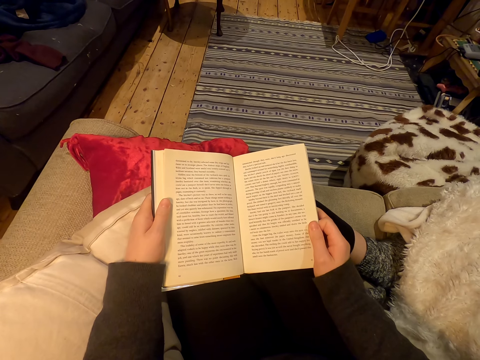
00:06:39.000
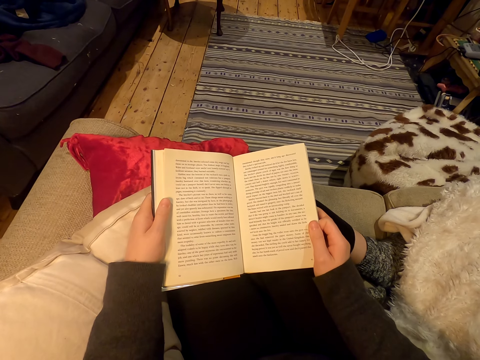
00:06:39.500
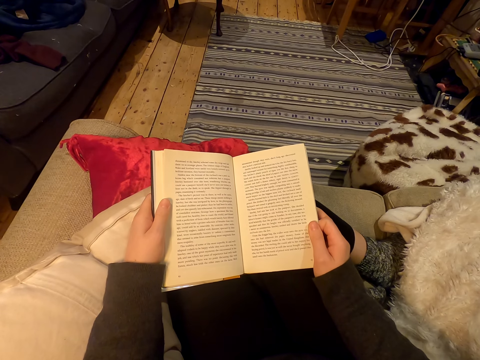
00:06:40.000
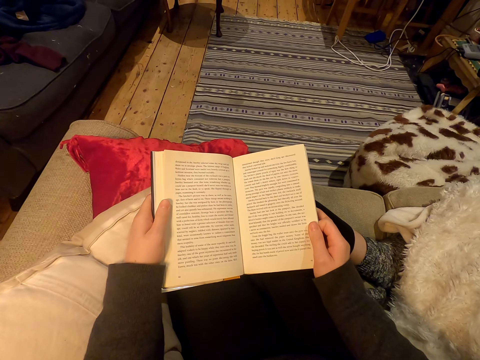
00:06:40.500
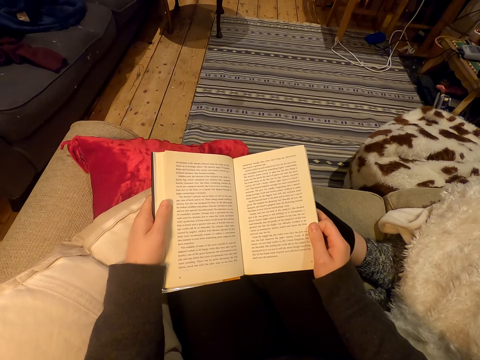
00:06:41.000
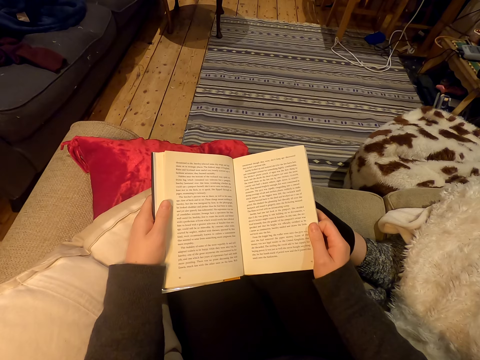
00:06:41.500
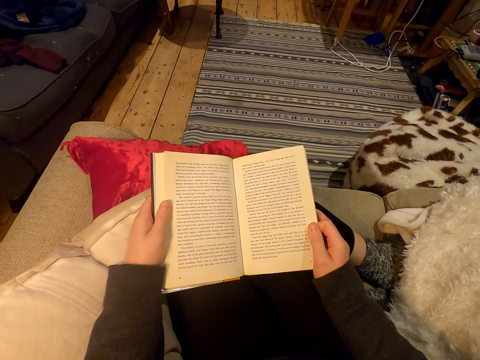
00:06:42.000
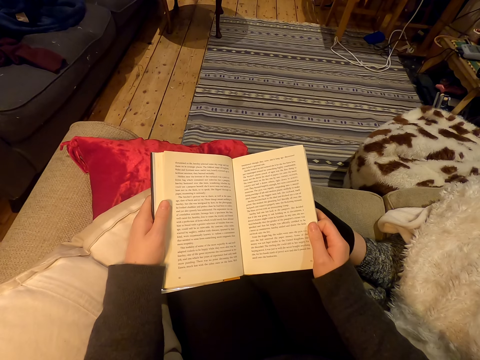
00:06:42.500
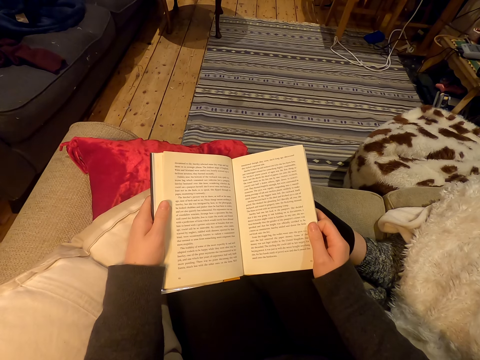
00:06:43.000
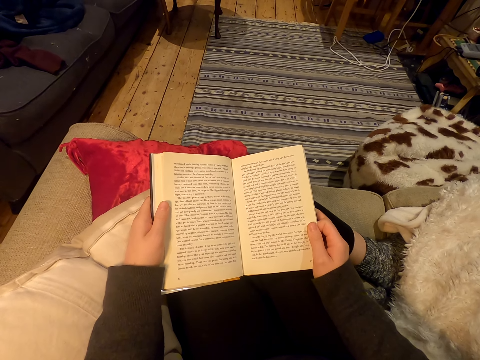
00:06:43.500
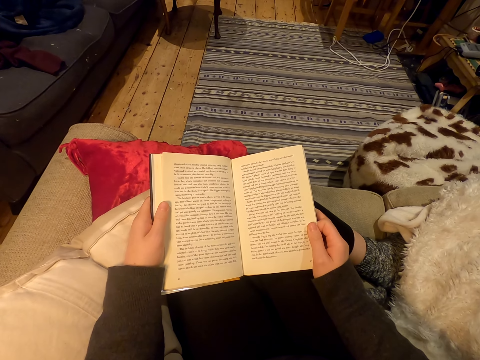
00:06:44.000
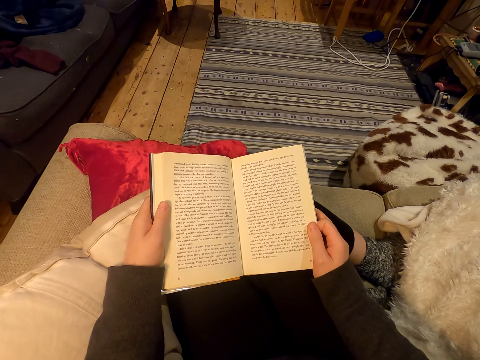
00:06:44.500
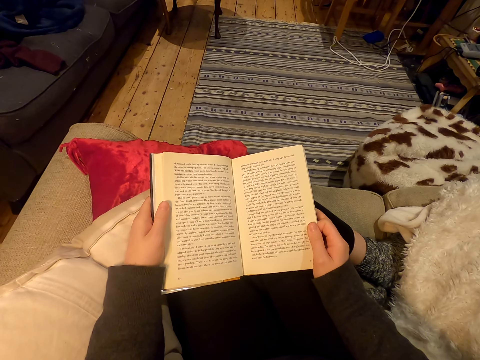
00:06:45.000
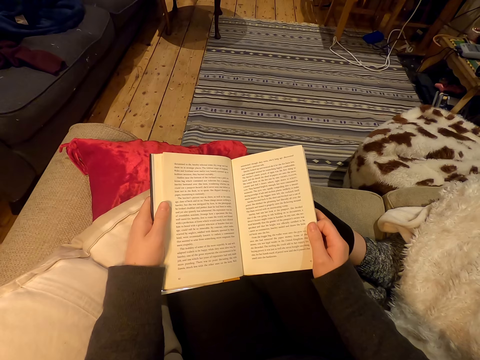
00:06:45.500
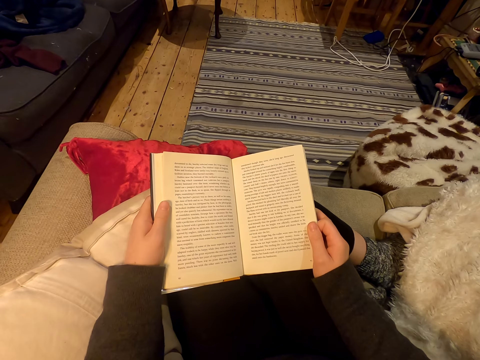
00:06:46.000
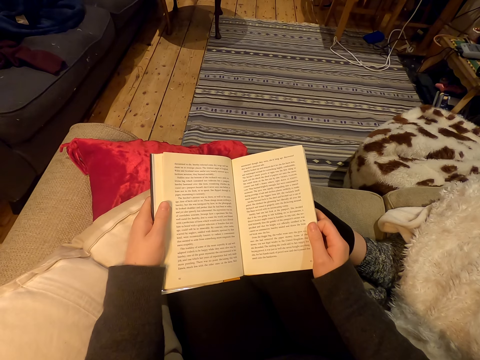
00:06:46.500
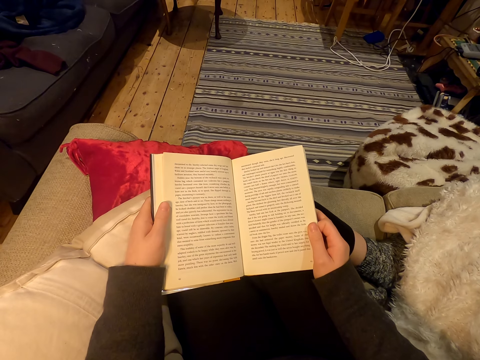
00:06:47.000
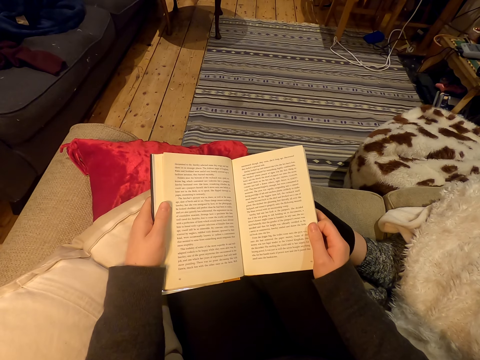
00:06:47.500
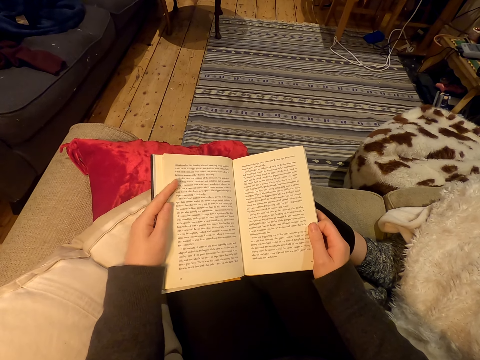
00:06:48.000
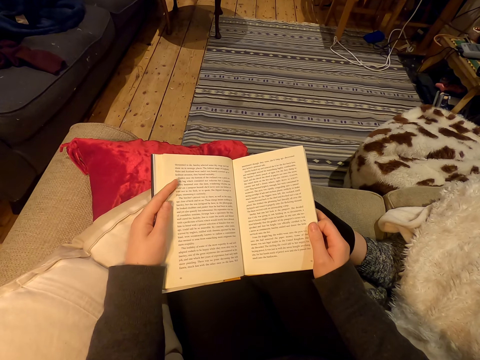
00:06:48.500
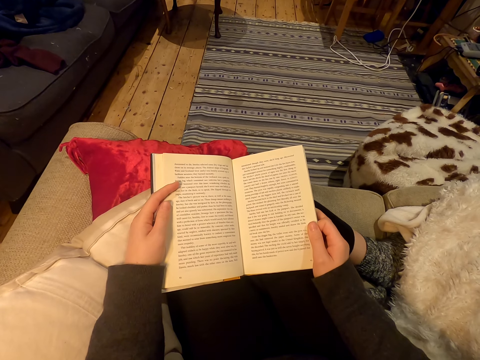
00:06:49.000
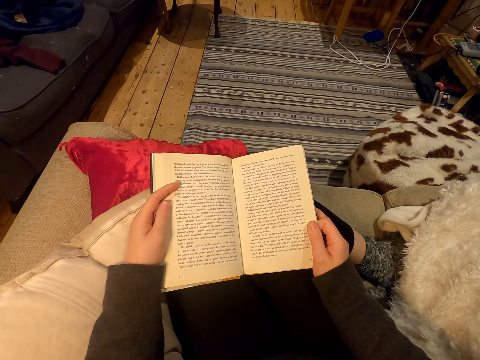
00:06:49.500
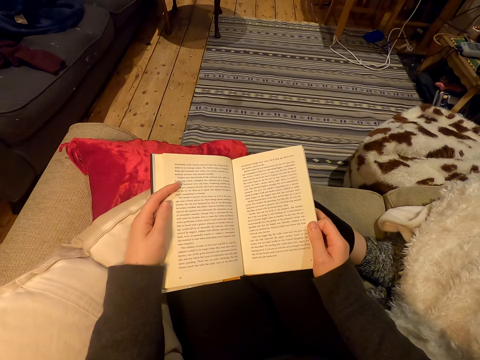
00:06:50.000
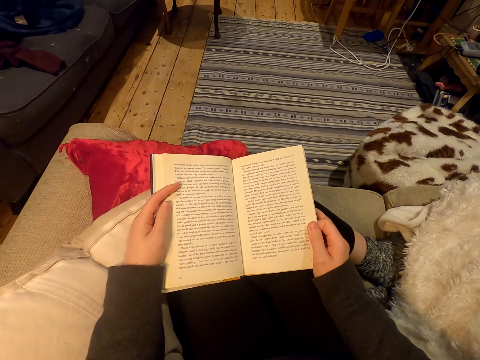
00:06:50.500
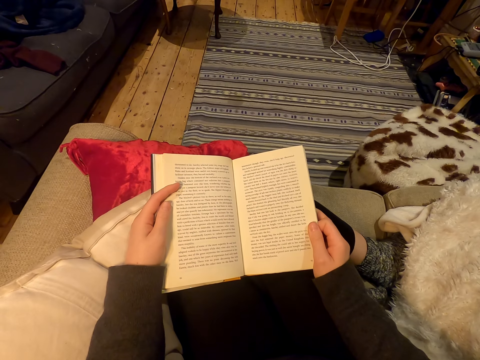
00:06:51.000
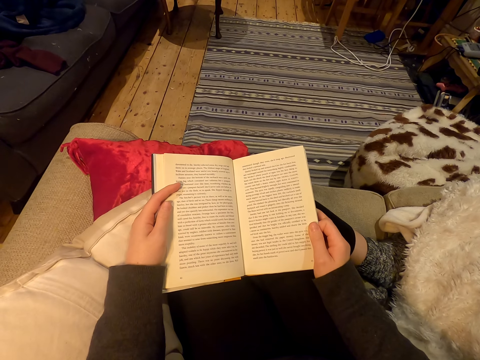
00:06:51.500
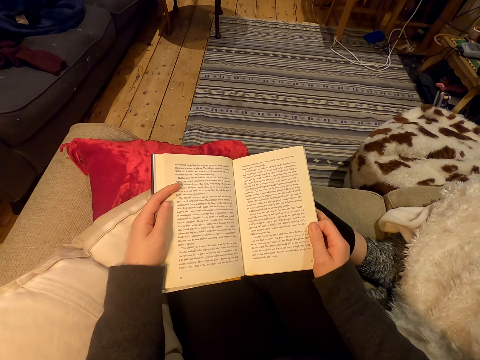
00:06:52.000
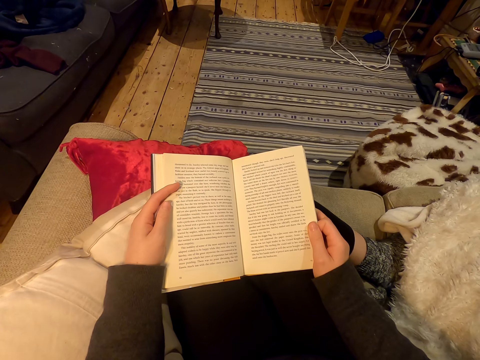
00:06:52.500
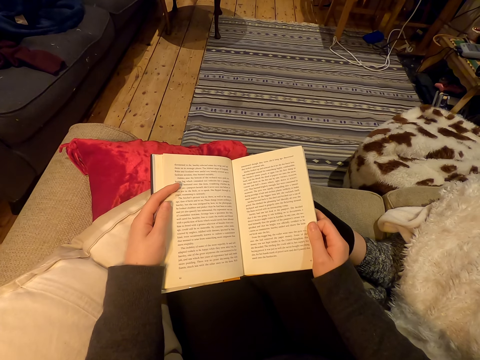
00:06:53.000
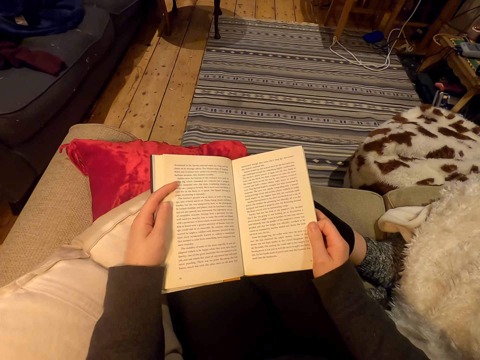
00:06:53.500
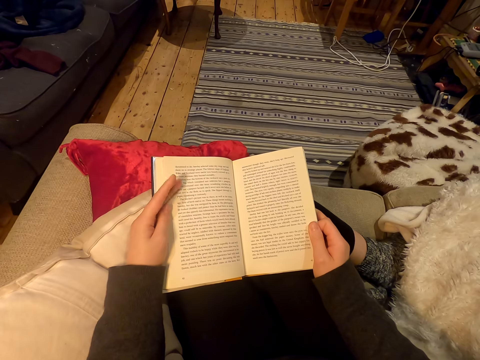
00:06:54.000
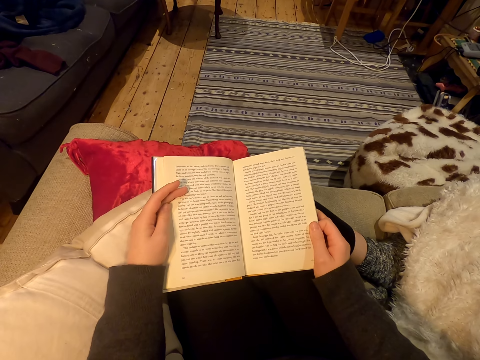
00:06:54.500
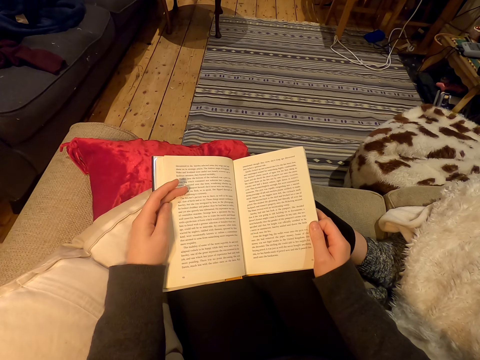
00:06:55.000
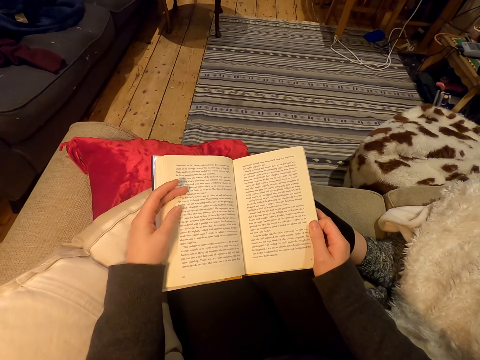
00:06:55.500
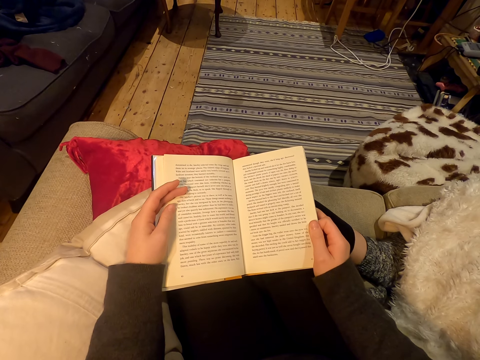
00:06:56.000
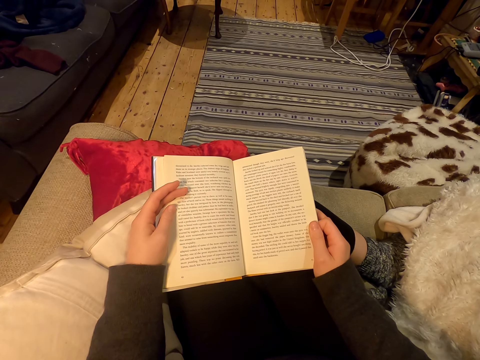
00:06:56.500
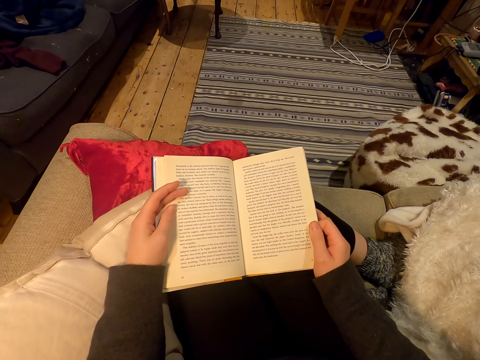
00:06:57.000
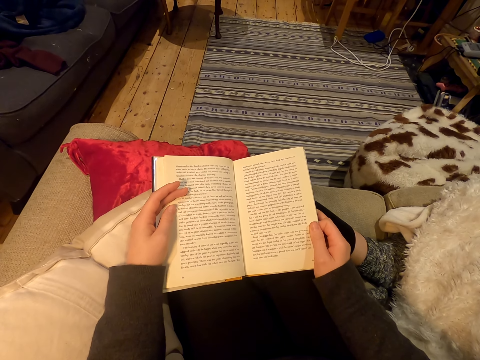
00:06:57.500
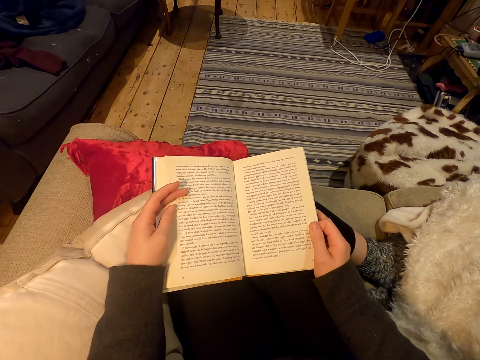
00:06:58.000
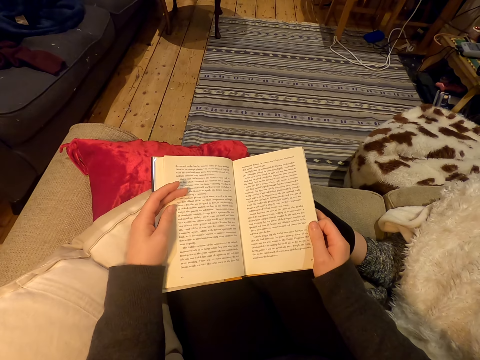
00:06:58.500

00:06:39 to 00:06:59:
The camera wearer moves a finger. They move fingers.

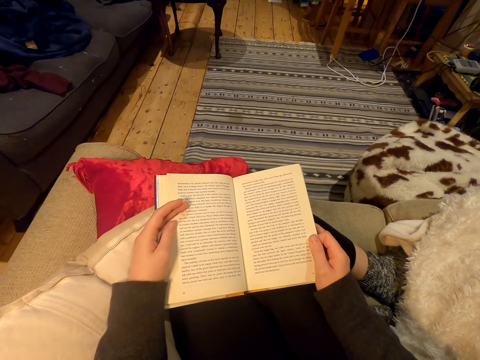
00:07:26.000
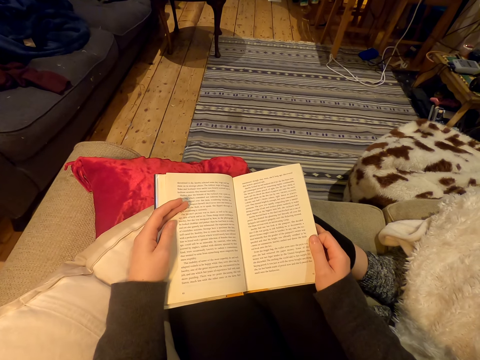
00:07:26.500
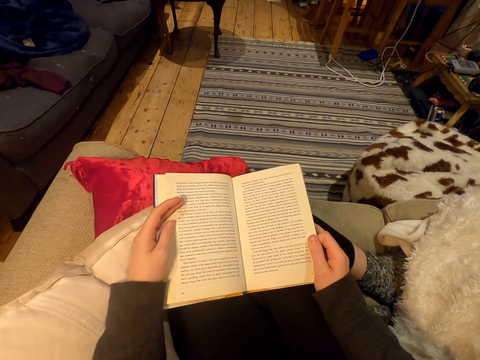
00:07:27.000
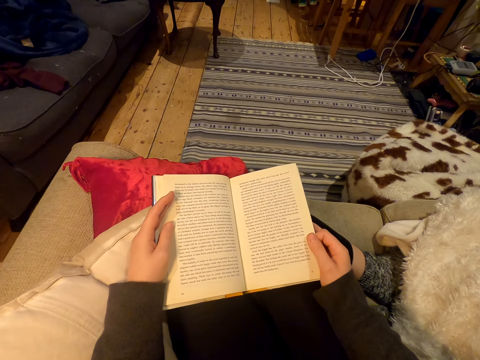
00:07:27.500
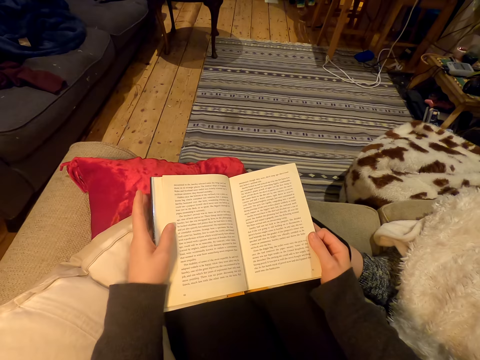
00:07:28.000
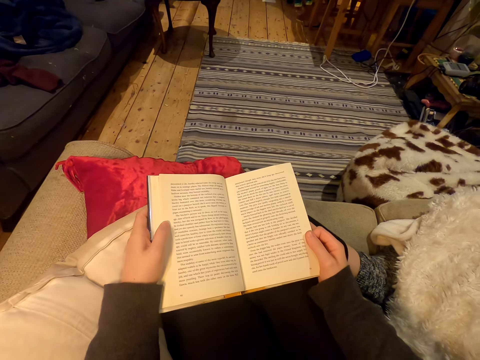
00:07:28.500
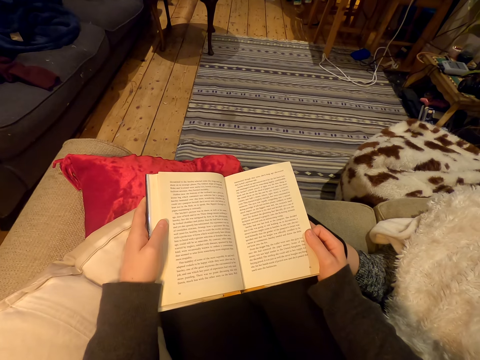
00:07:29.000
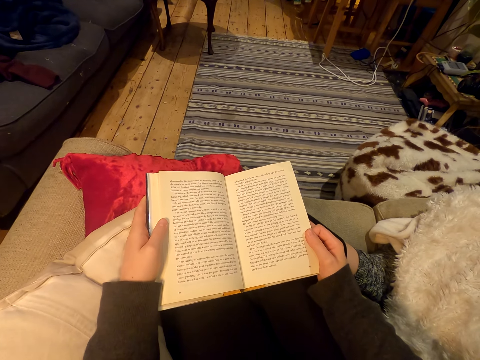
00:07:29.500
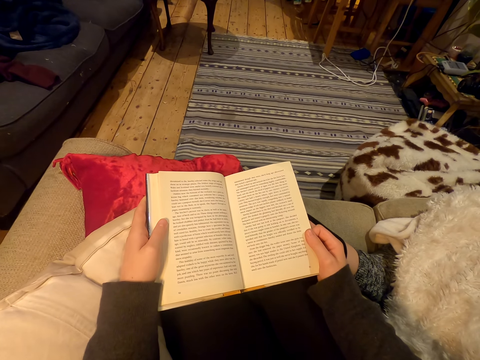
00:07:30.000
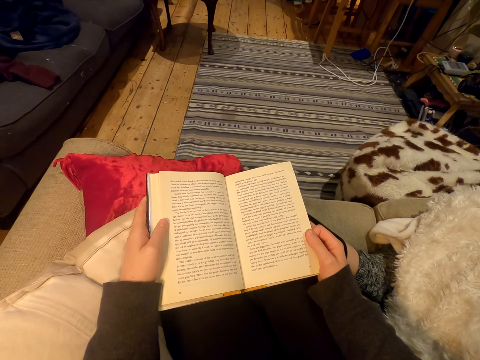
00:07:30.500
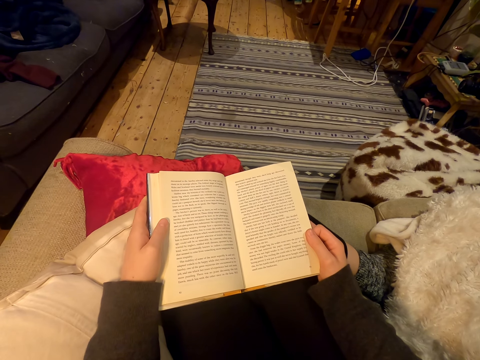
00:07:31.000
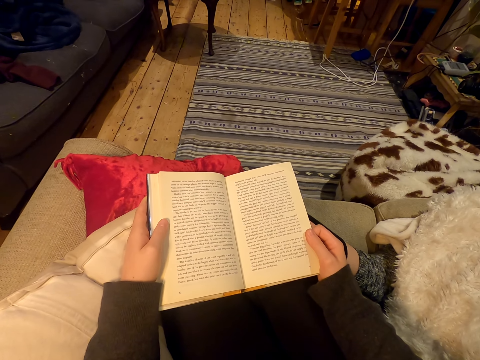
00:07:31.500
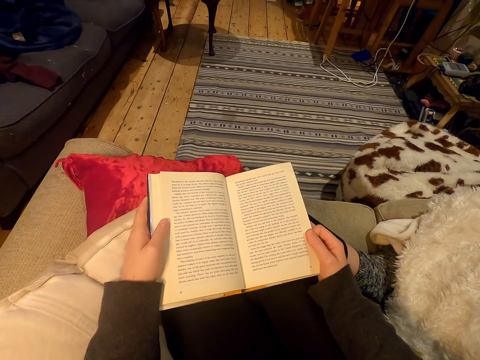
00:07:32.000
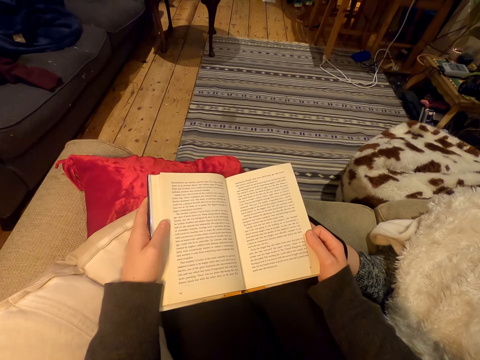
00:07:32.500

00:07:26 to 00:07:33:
The camera wearer moves a book.
